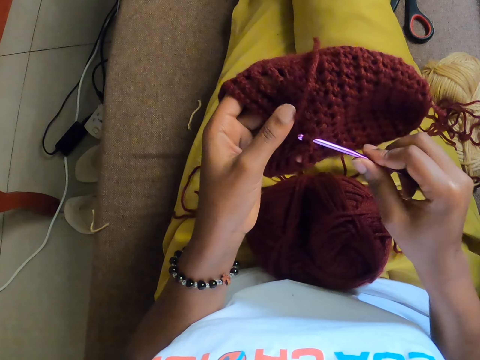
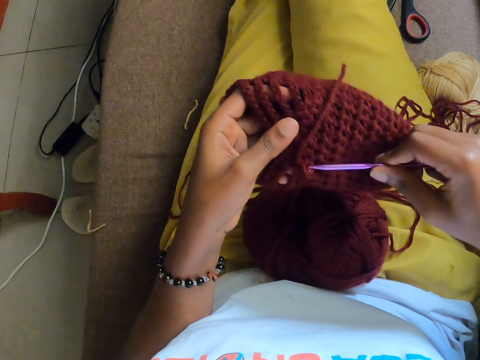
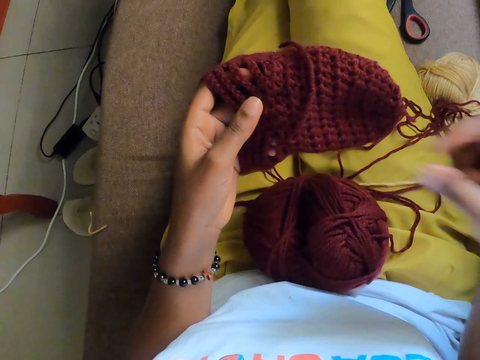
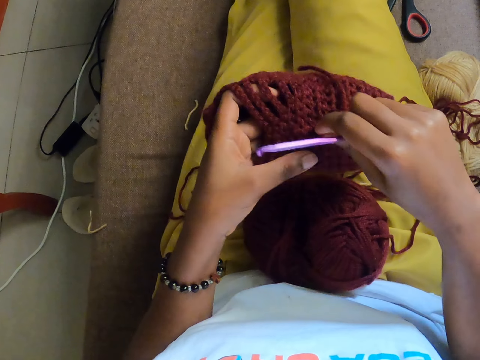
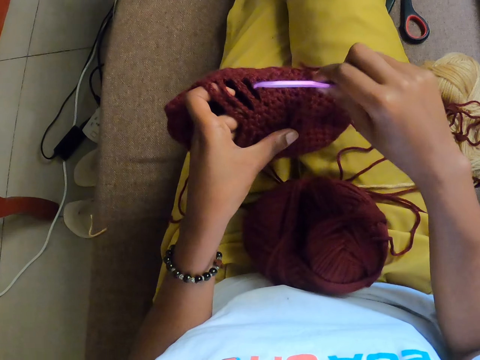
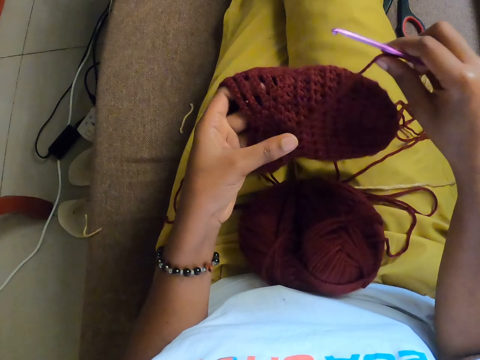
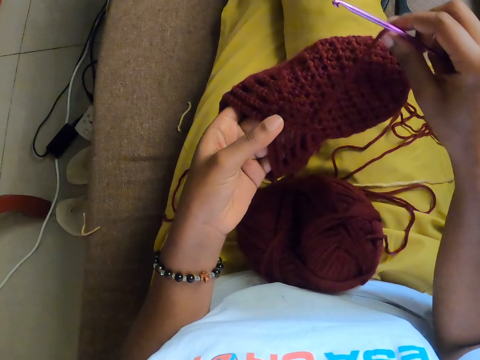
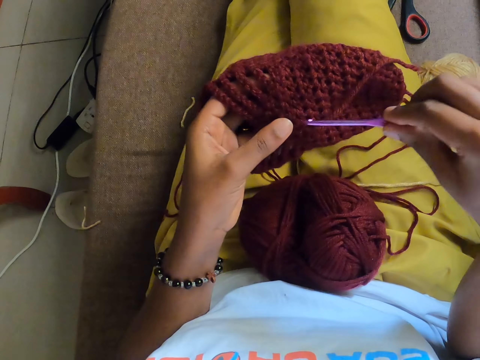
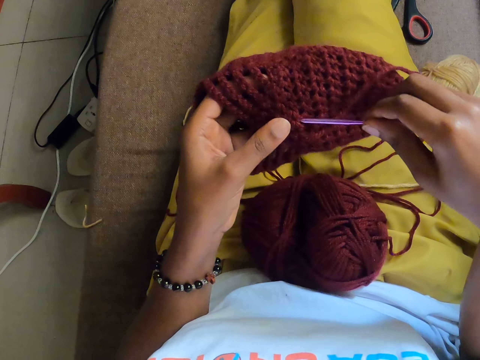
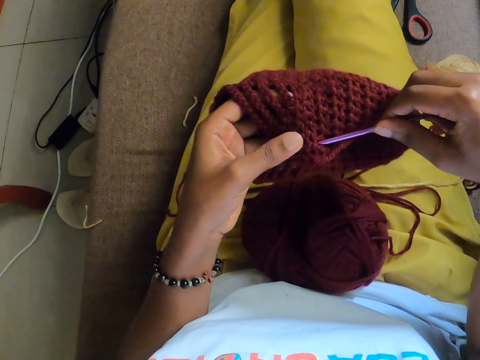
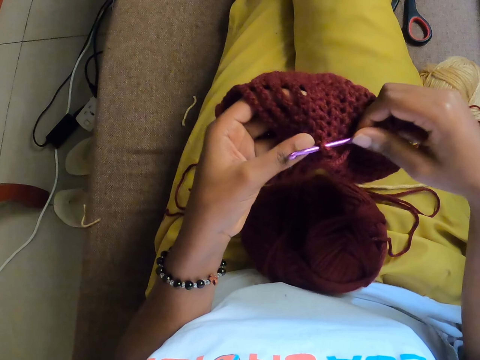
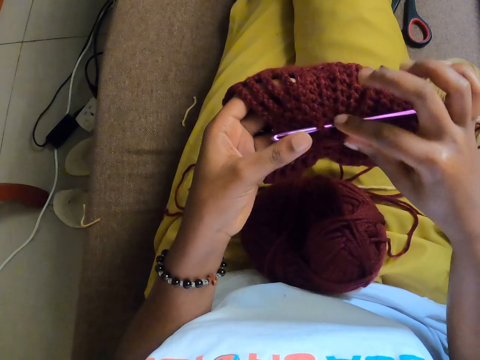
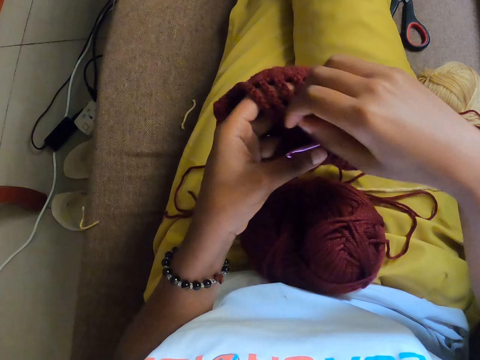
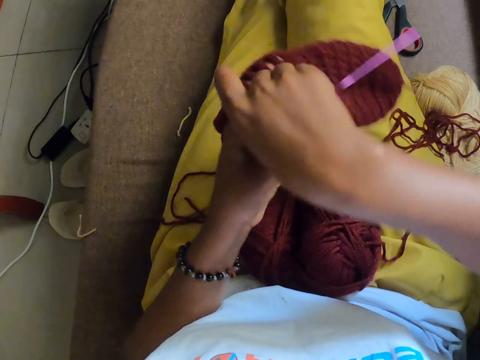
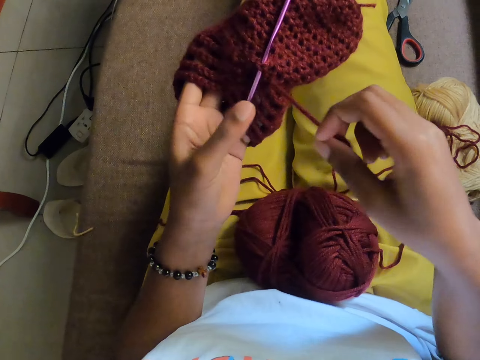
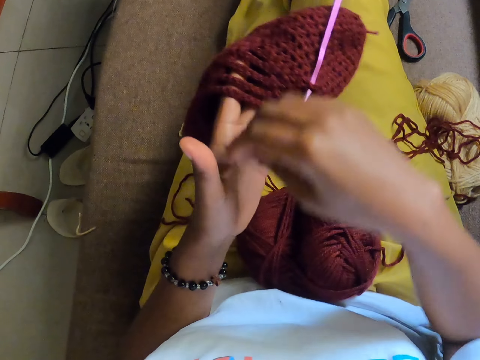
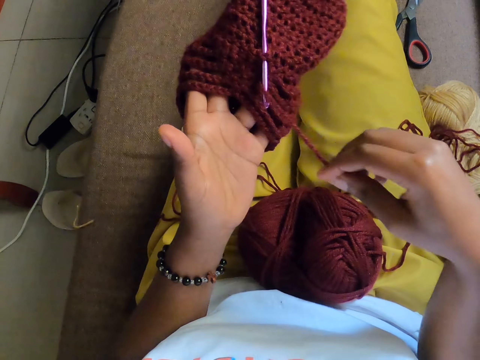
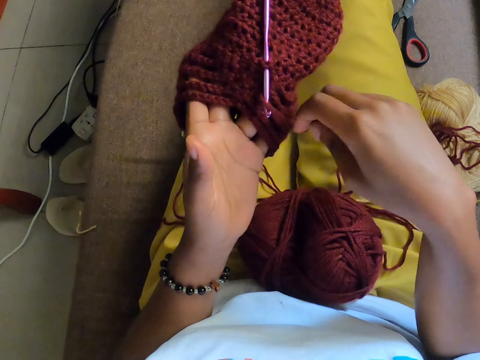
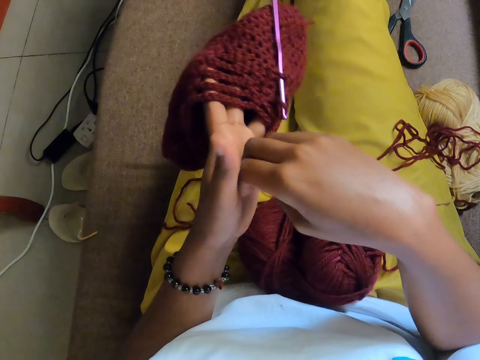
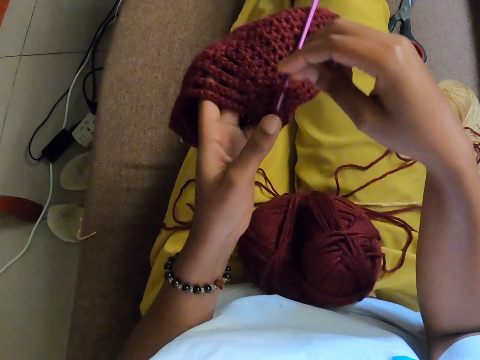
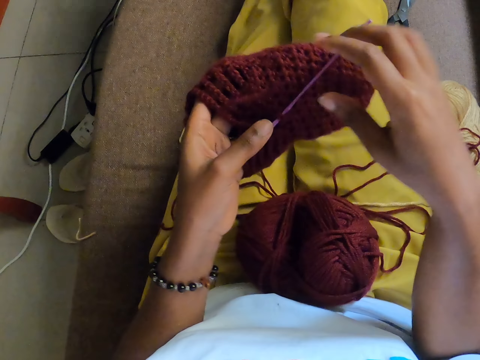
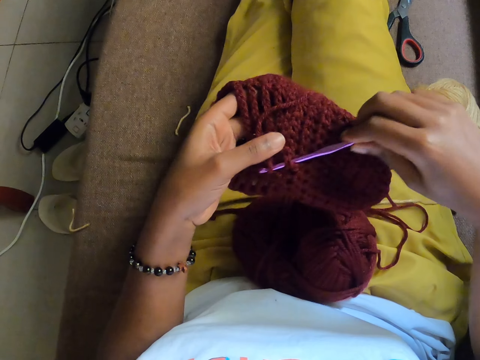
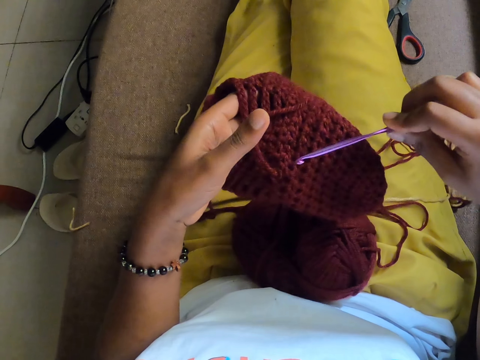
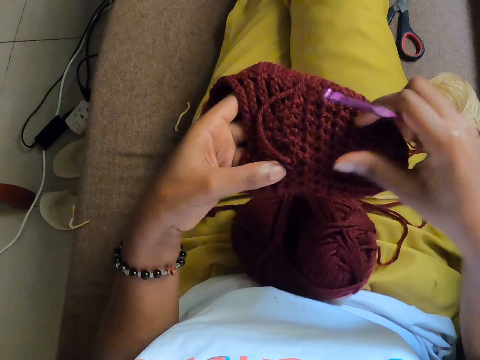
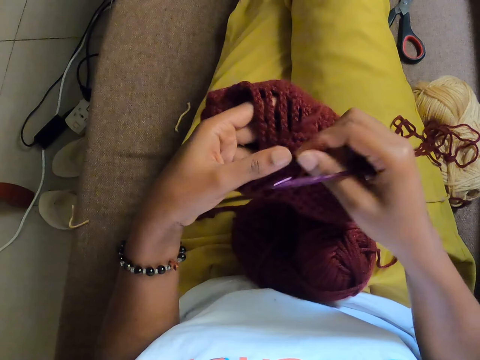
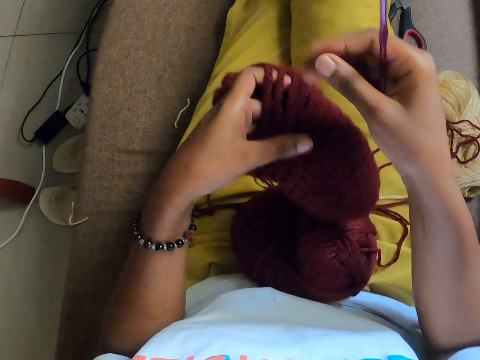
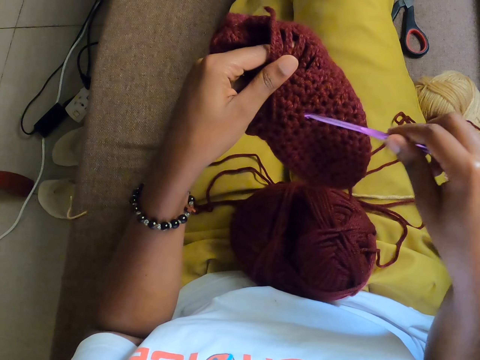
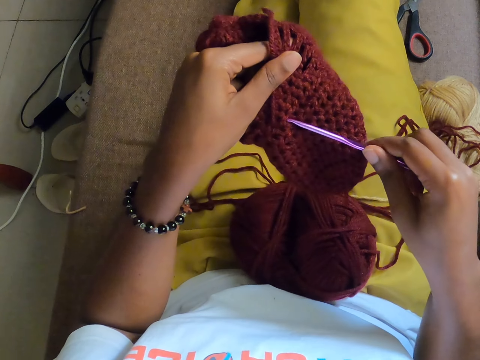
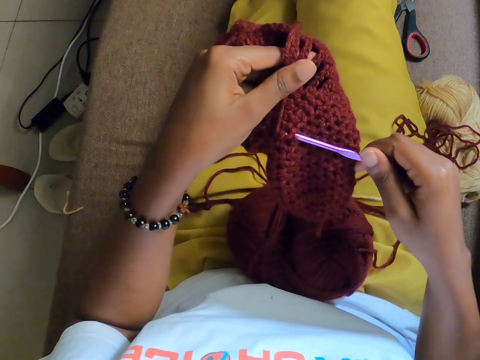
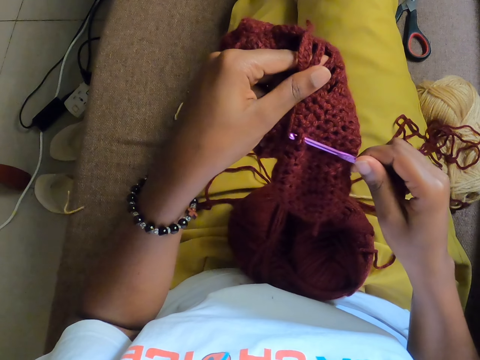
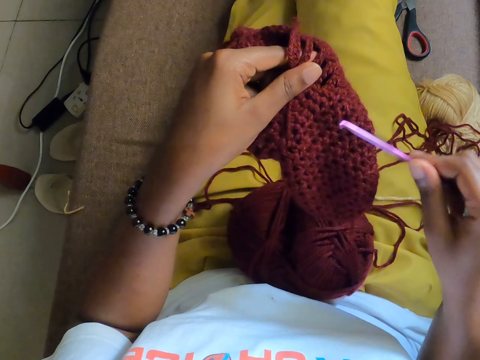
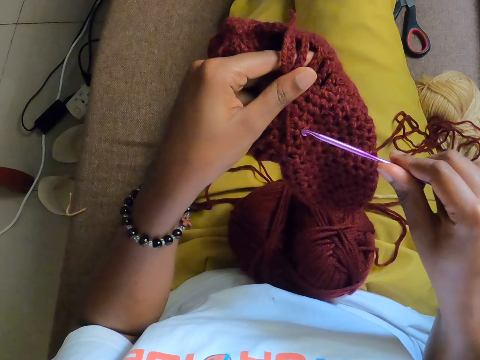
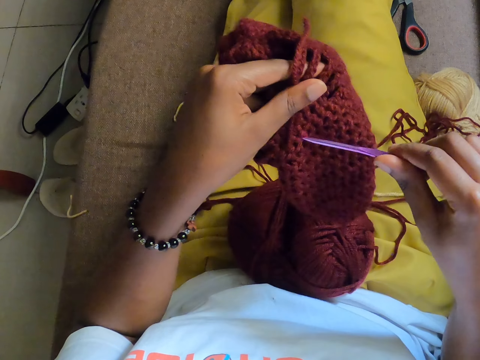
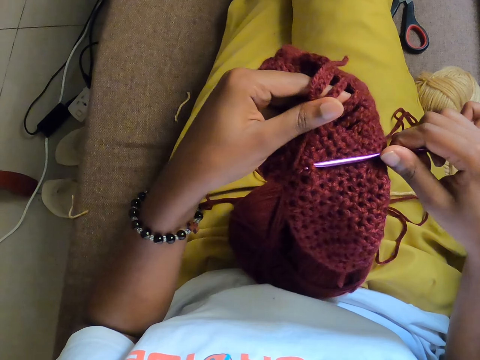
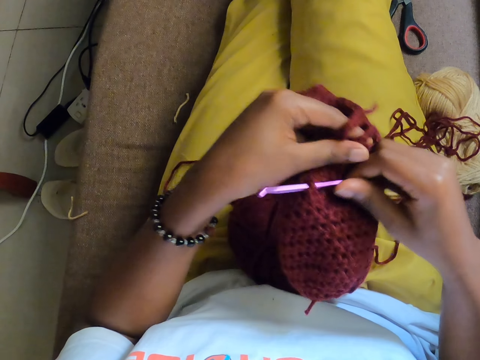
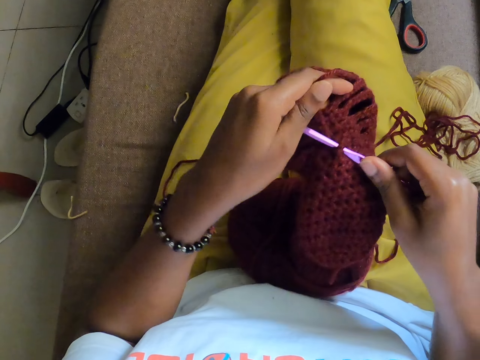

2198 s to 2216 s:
The camera wearer pulls the wool out of the crocheted wool with the crochet pin in her right hand. She pulls the wool out of the crocheted wool with her right hand. She crochets the wool with the crochet pin in her right hand. She brings the crochet pin out of the crocheted wool with her right hand. She pulls the thread. She crochets the wool with the crochet pin in her right hand. She brings the crochet pin out of the crocheted wool with her right hand.

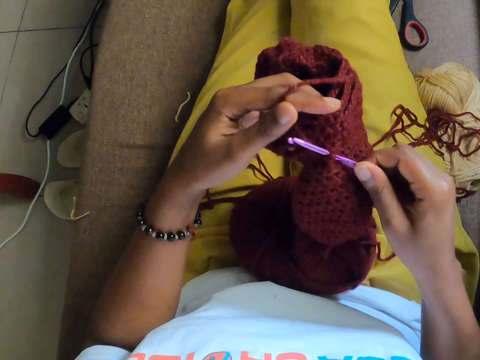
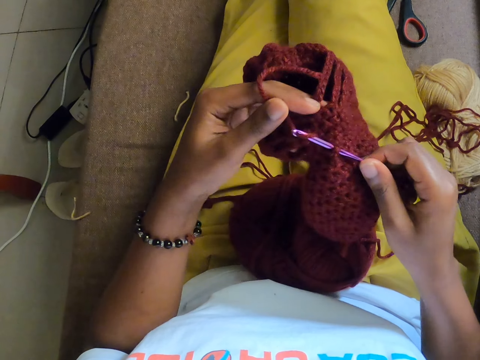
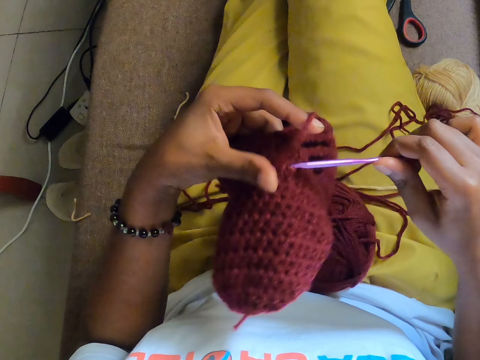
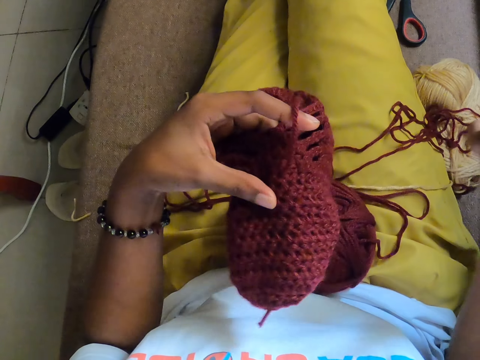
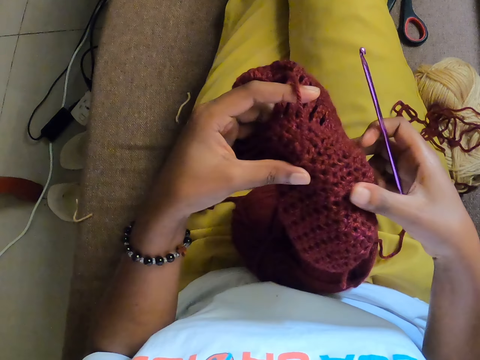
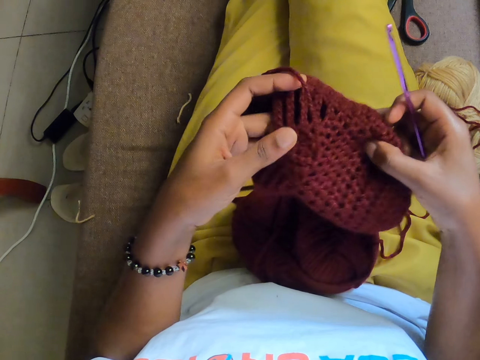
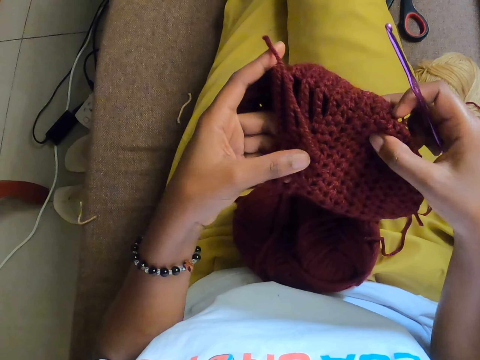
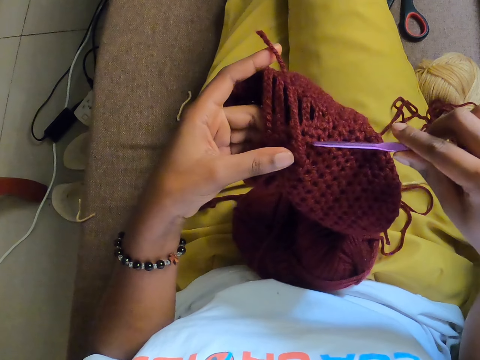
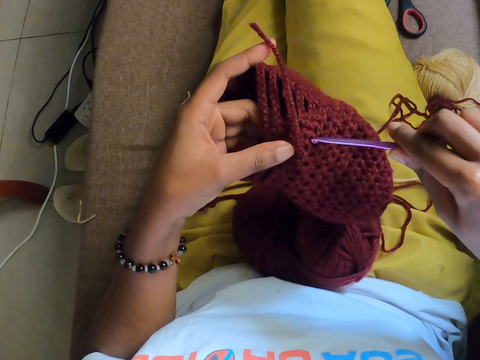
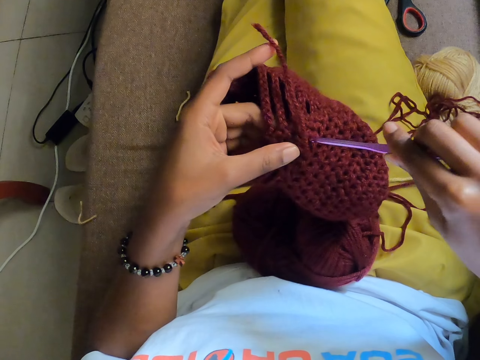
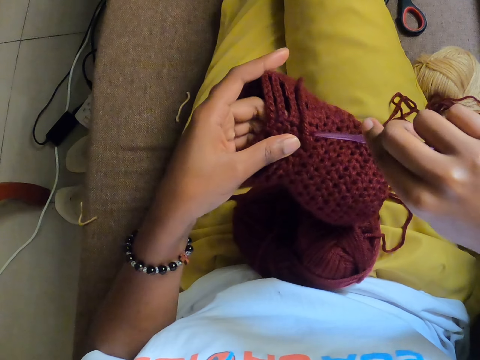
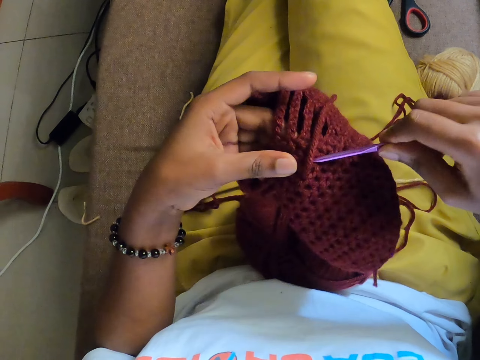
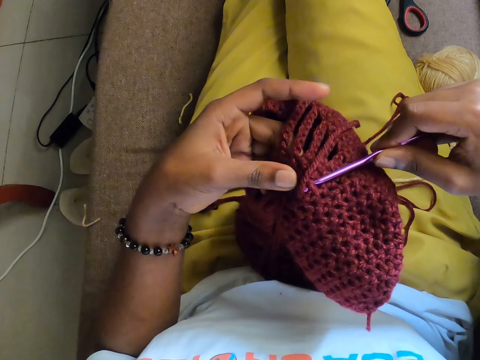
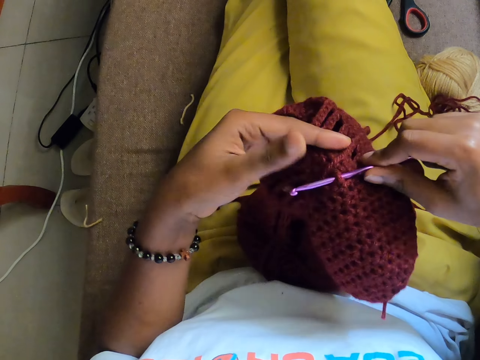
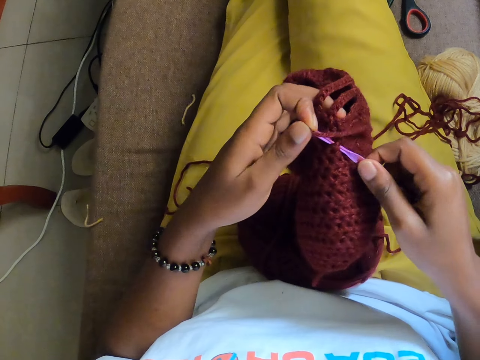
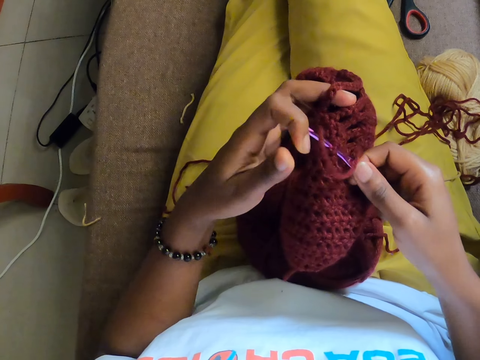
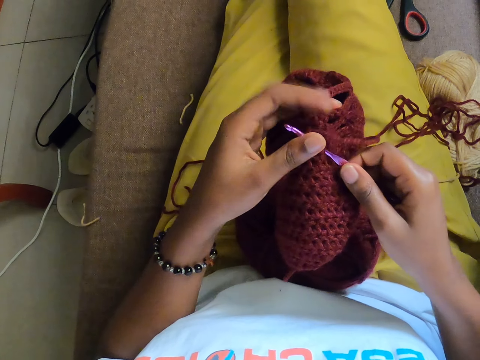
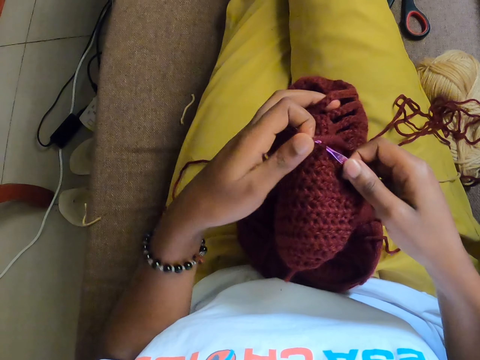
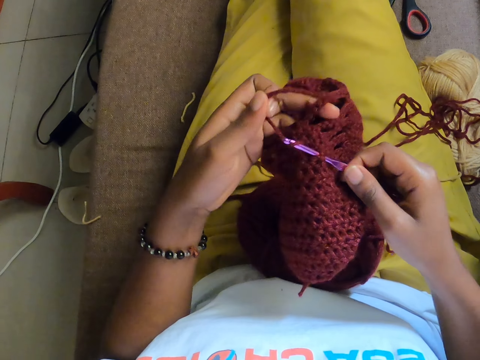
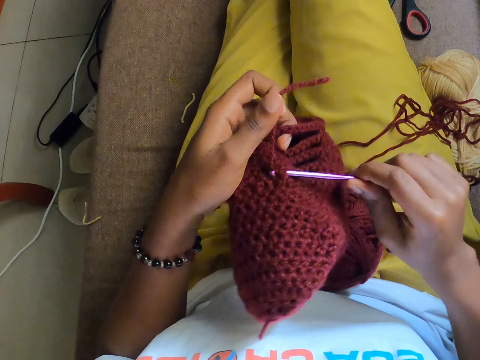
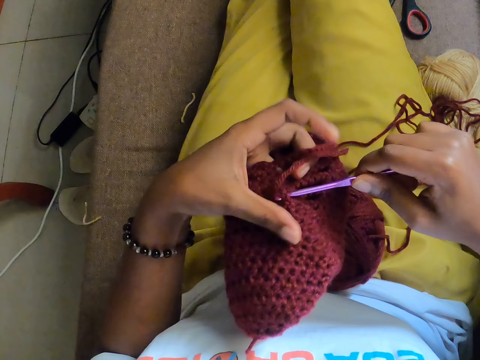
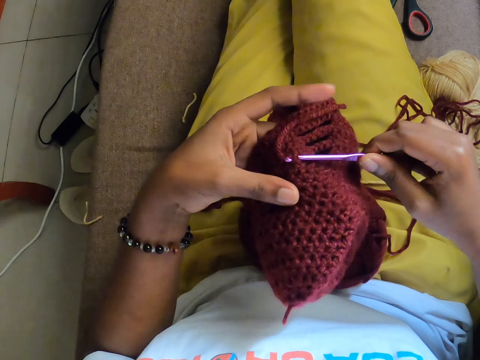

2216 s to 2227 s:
The camera wearer pulls the wool out of the crocheted wool with the crochet pin in her right hand. She checks the woven stitch. She crochets the wool with the crochet pin in her right hand.
